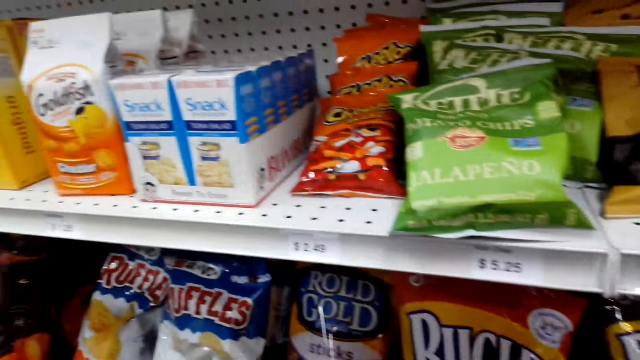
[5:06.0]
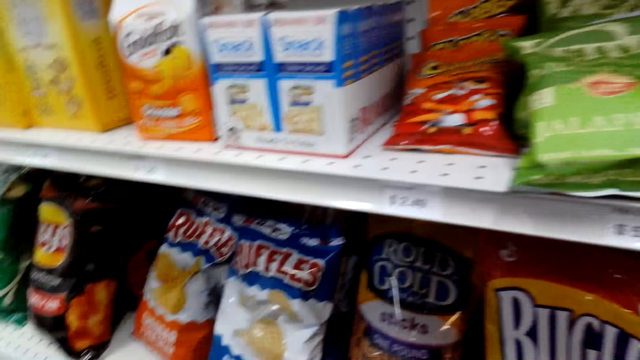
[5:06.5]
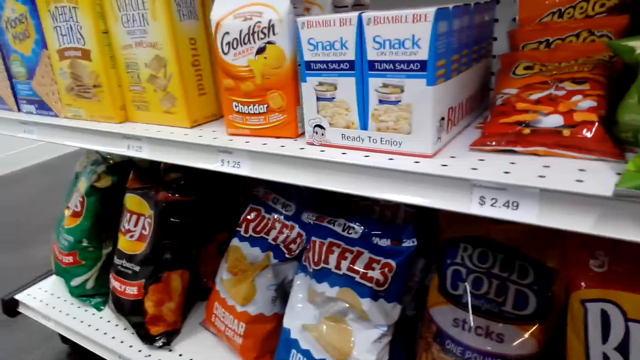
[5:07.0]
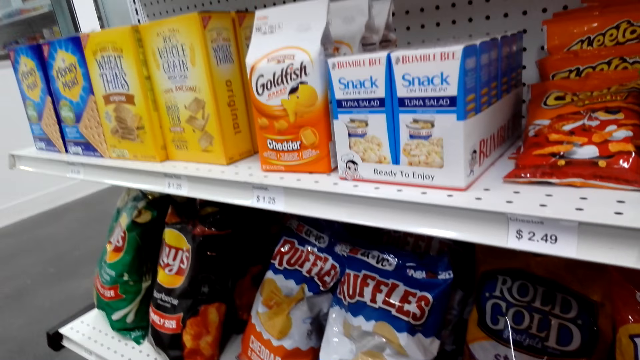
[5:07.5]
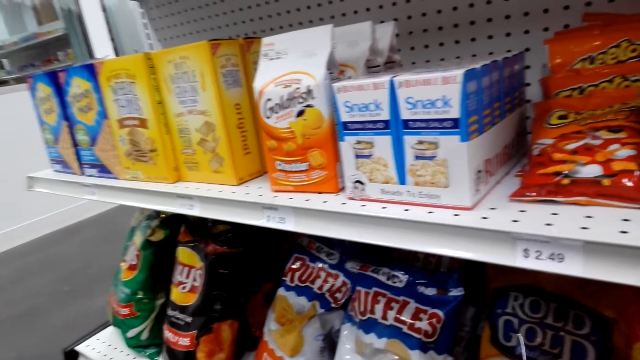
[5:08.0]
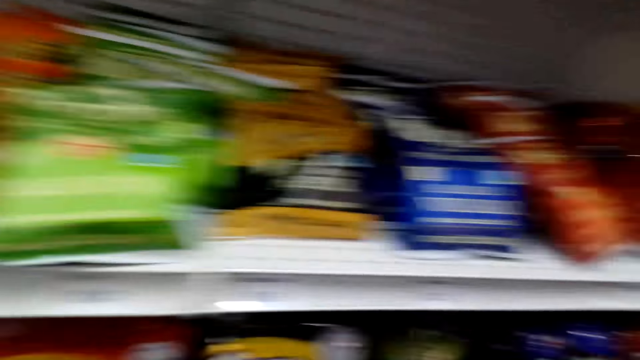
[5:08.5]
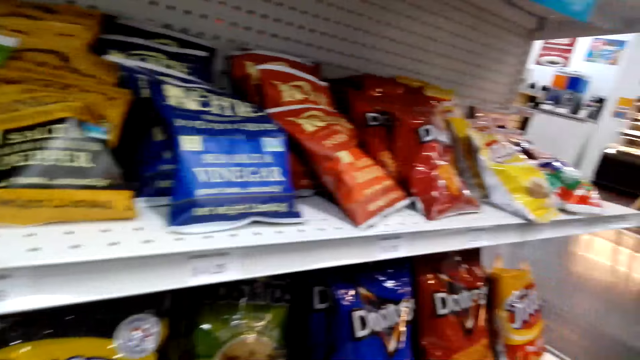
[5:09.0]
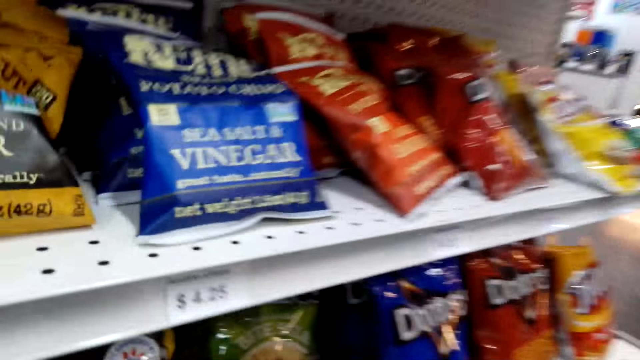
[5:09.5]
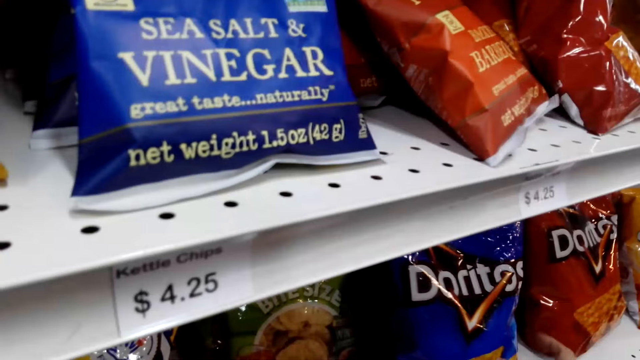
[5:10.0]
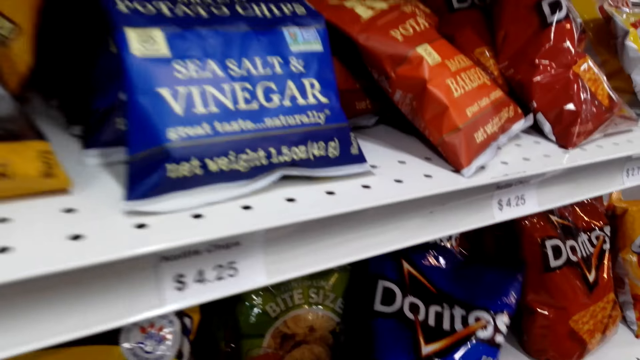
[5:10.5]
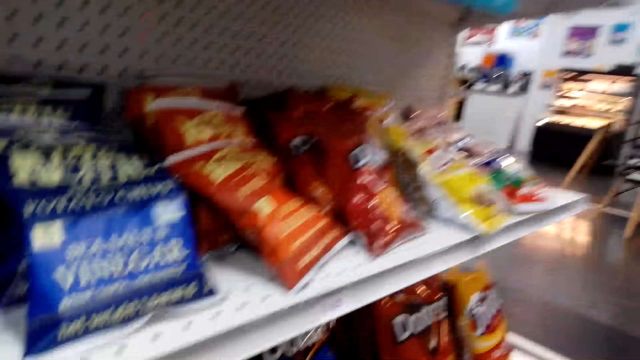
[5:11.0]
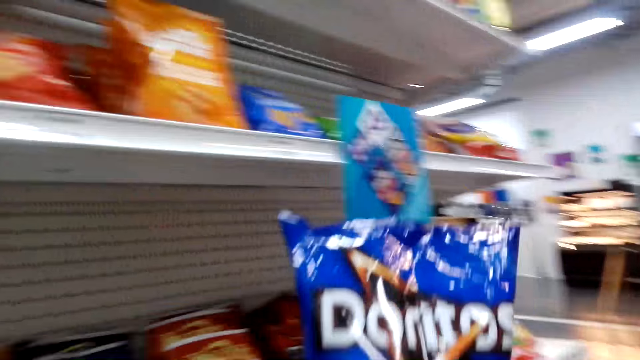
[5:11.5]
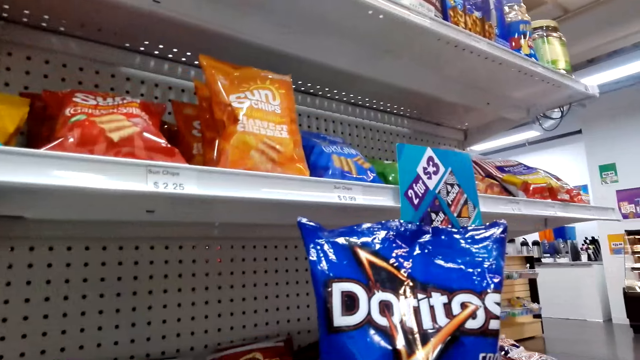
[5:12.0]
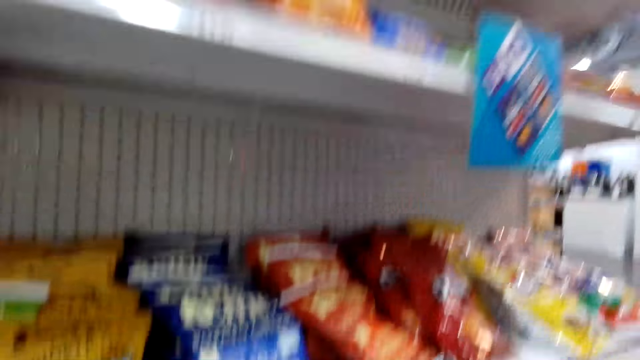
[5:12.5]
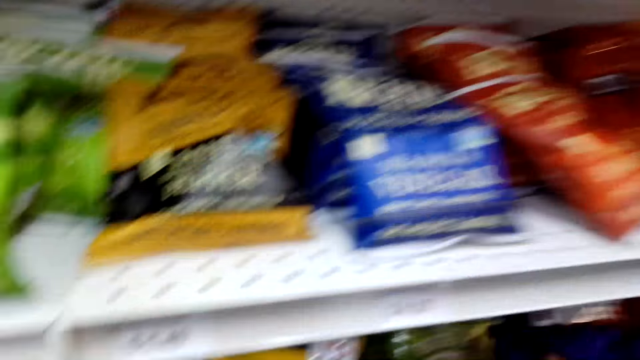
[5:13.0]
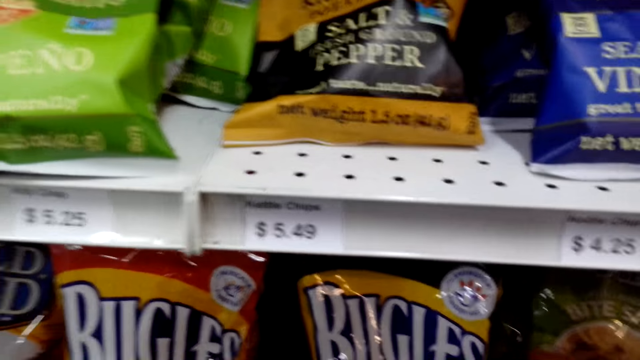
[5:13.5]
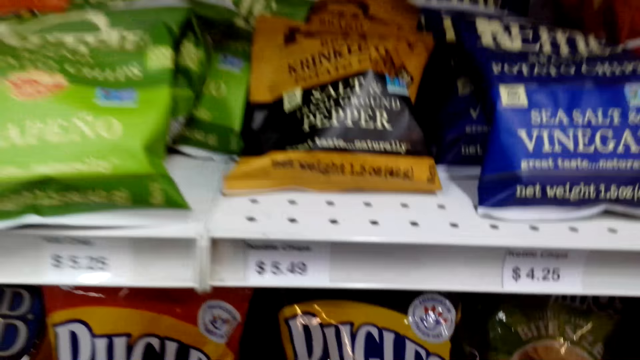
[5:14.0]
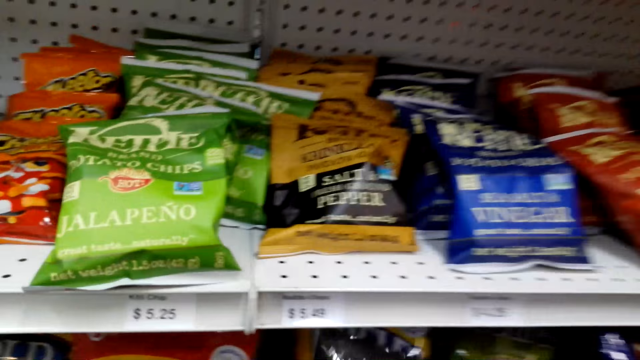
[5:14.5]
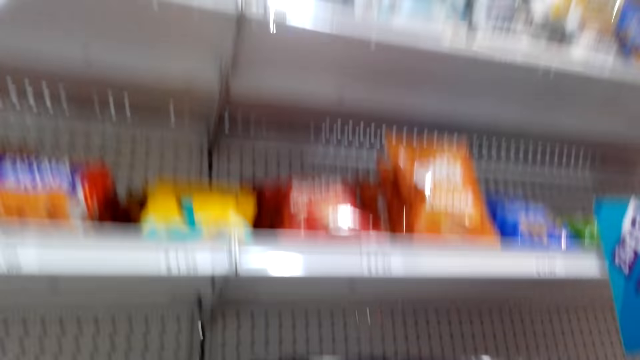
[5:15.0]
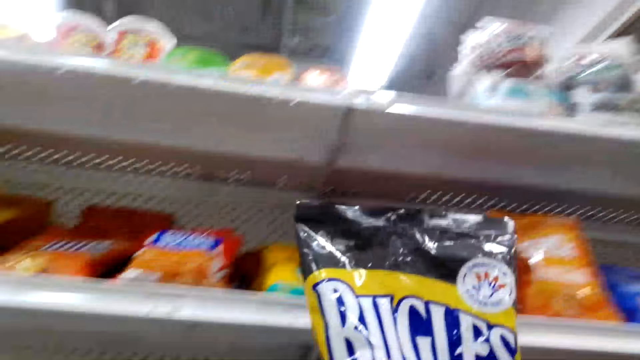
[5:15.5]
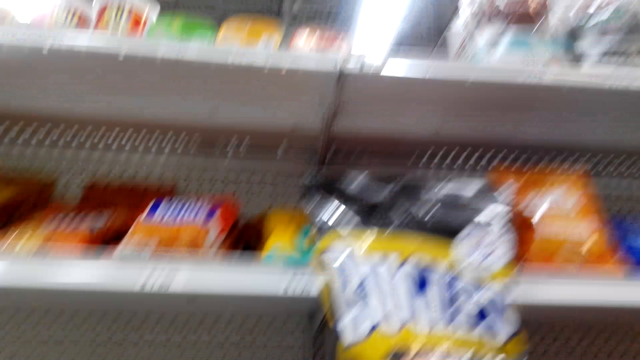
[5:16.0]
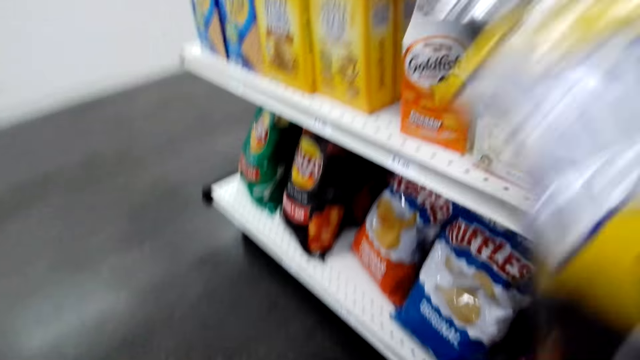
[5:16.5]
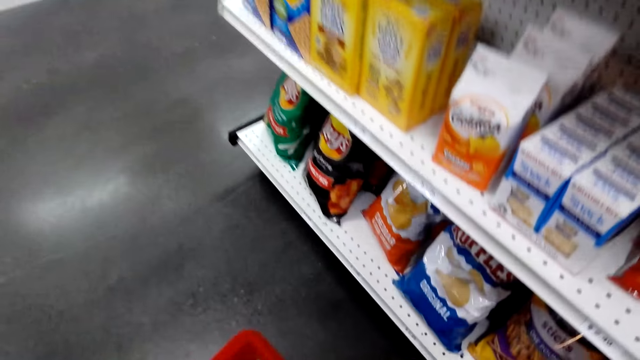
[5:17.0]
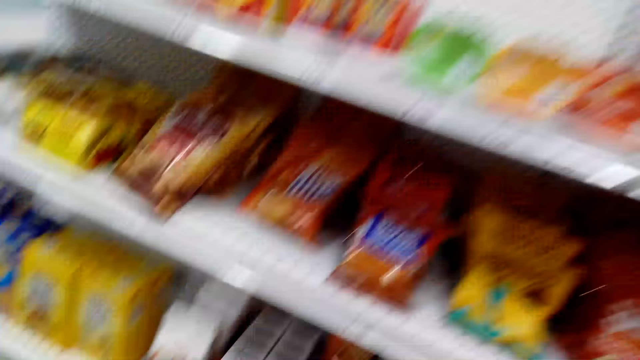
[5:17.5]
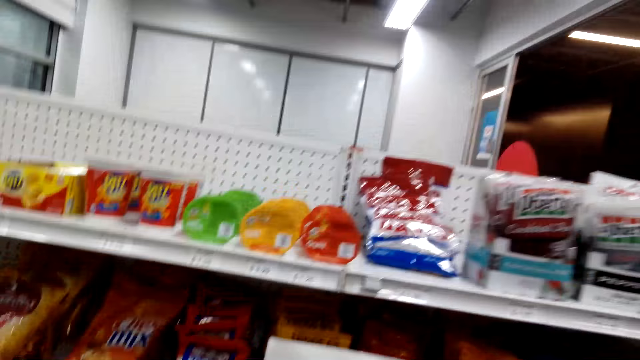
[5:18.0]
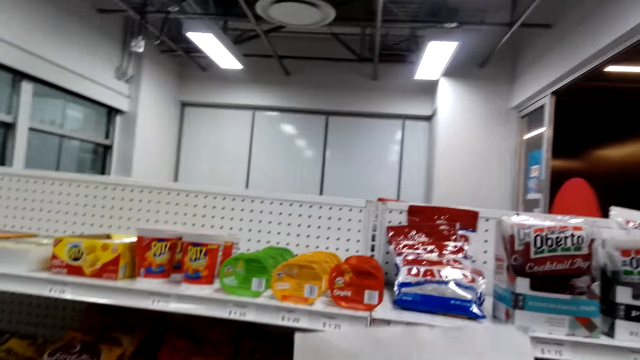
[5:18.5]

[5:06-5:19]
The camera wearer checks items on the shelf. They pick up an item on the shelf. They check the item in hand. They put the item on the shelf. They check the item in hand.

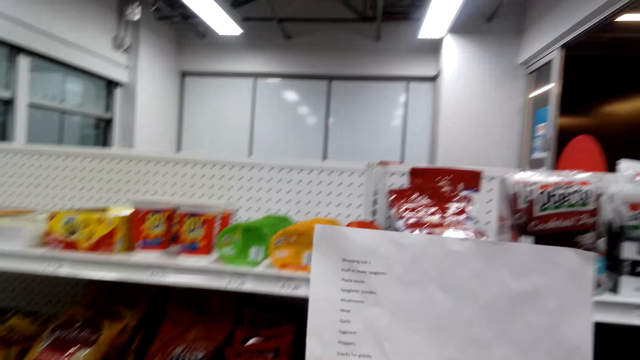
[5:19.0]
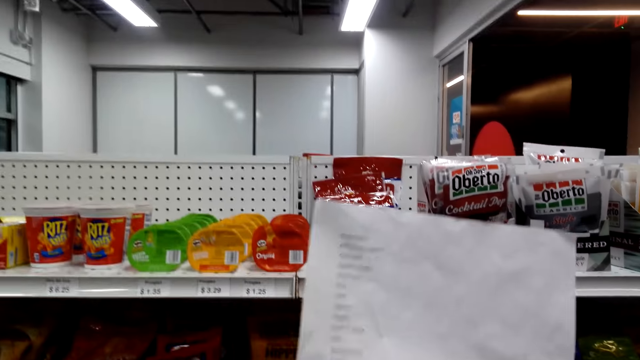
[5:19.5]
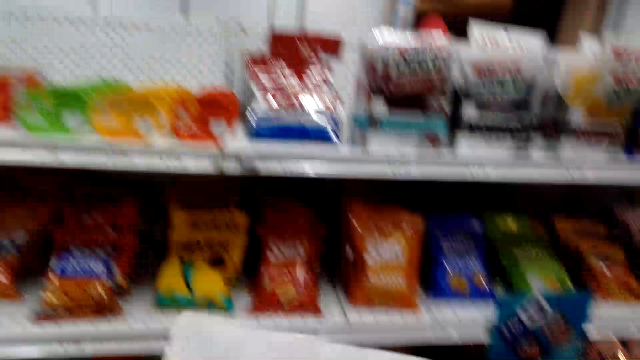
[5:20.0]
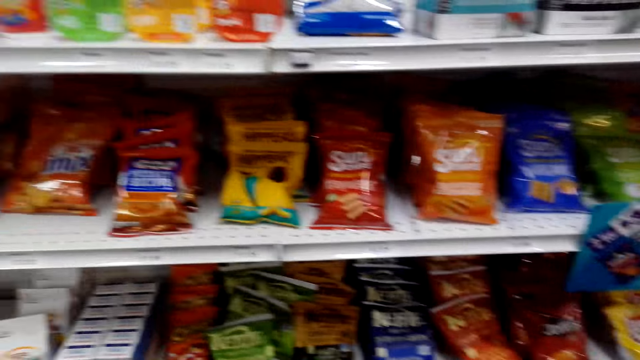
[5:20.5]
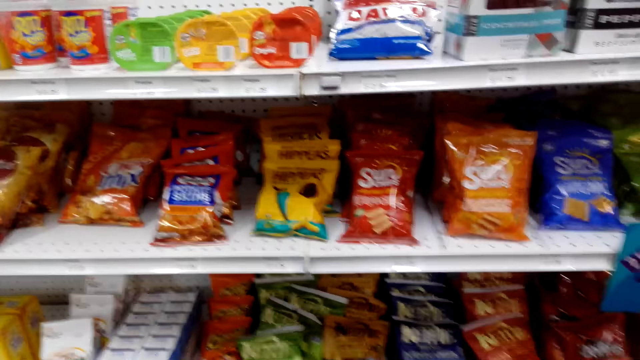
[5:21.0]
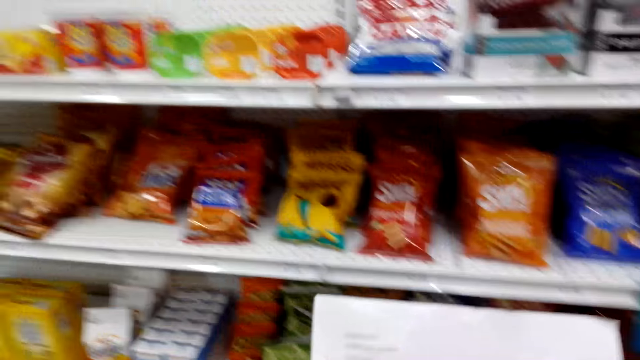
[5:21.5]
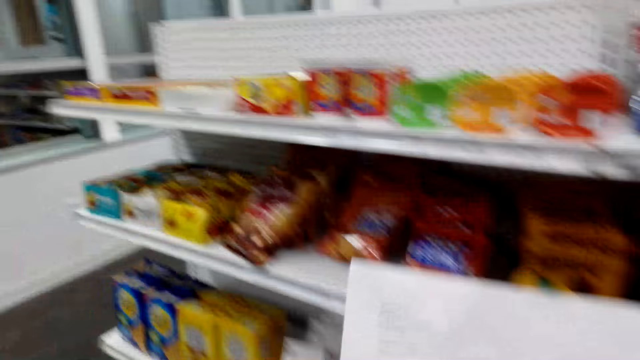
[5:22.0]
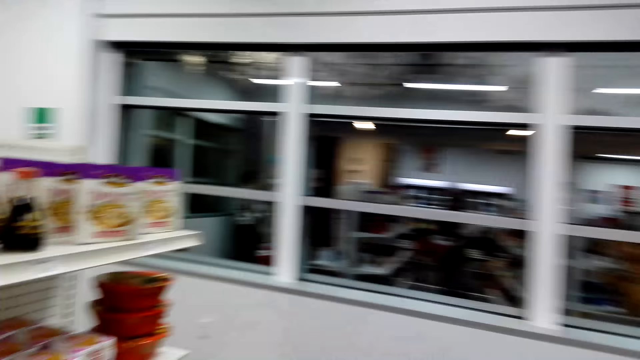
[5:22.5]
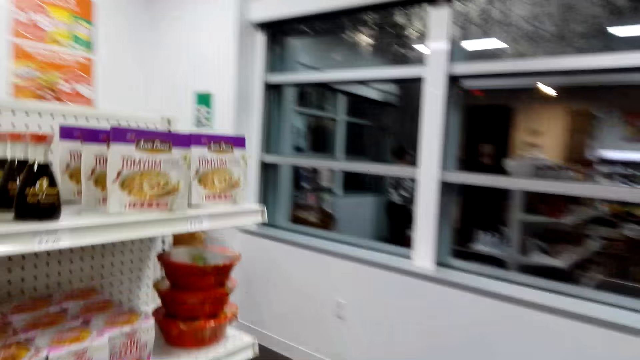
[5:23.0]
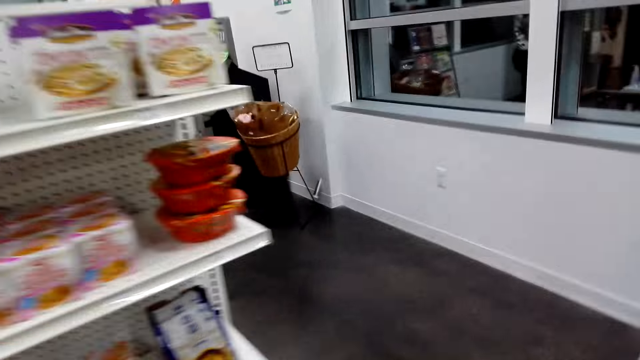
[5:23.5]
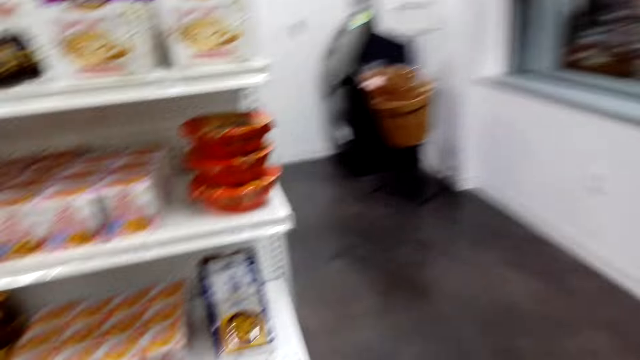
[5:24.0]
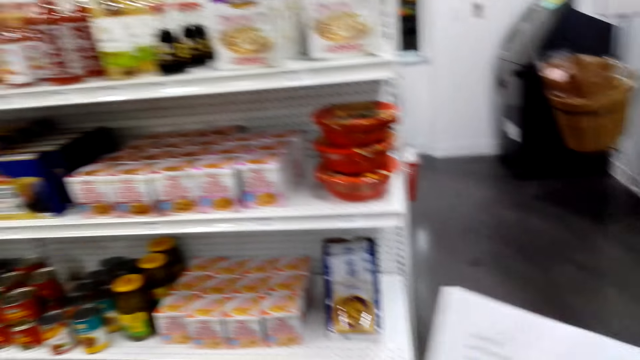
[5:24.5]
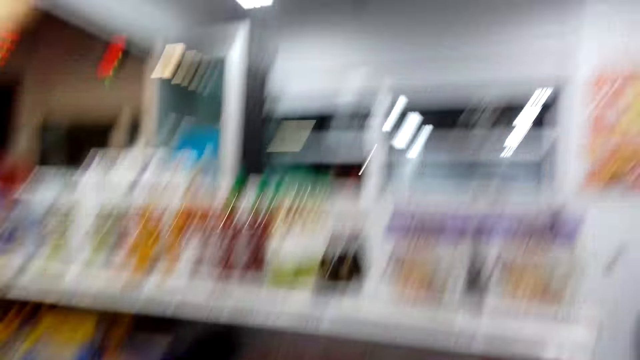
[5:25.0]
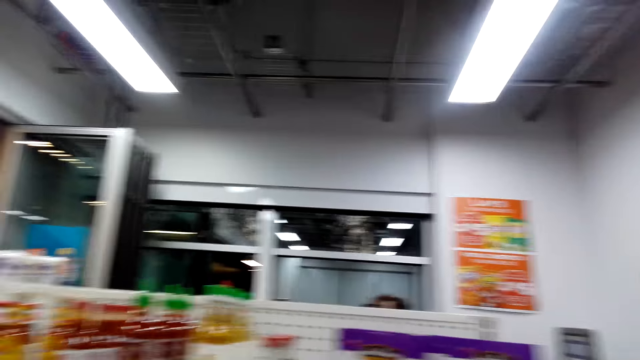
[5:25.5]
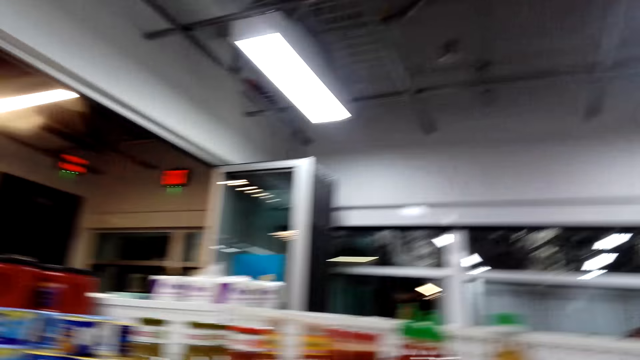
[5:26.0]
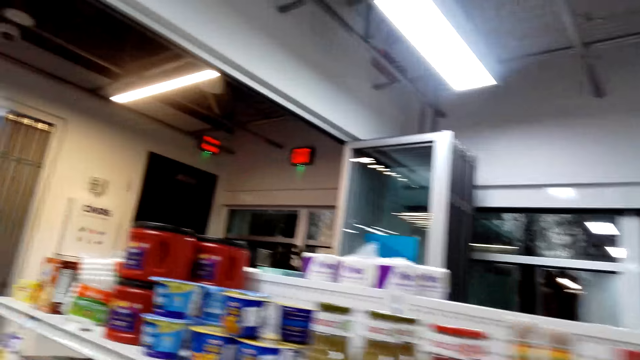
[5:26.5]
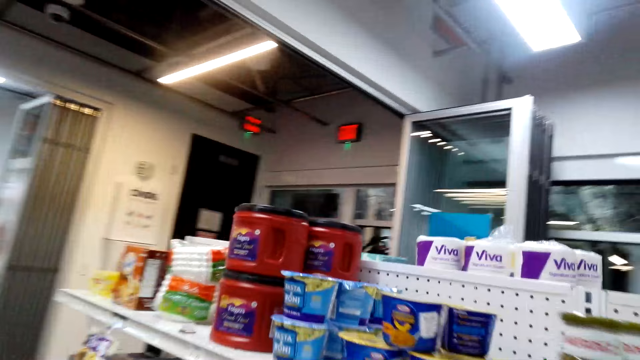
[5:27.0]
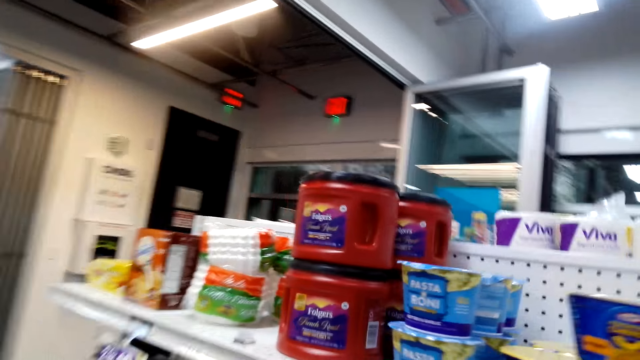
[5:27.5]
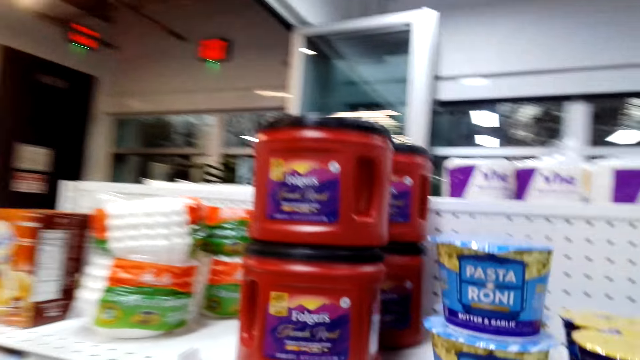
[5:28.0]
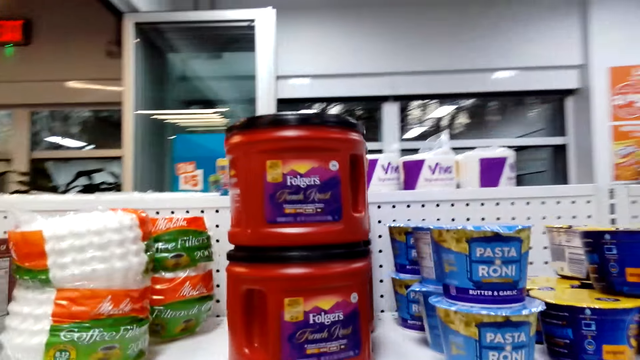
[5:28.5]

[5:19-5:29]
The camera wearer checks a list in hand. They walk in the store.
